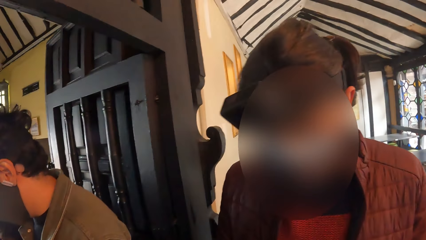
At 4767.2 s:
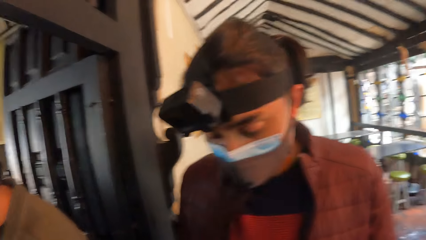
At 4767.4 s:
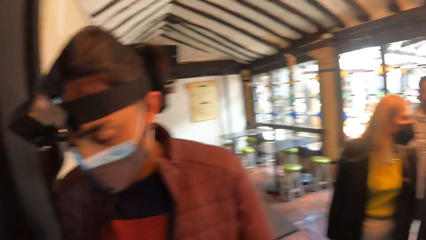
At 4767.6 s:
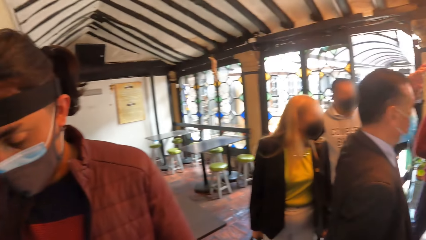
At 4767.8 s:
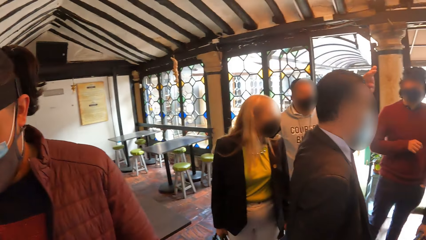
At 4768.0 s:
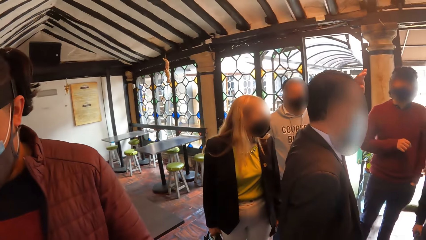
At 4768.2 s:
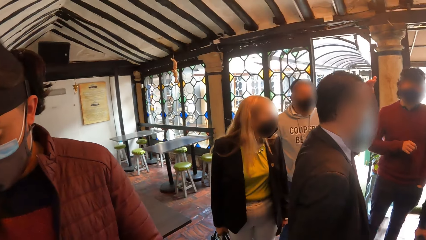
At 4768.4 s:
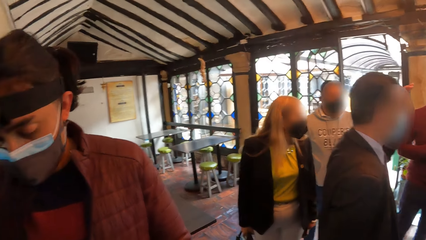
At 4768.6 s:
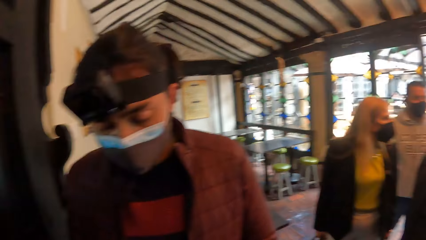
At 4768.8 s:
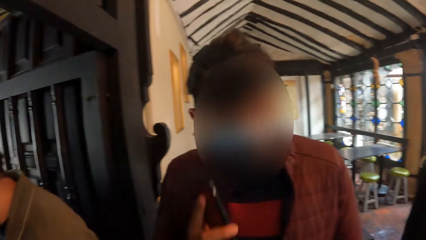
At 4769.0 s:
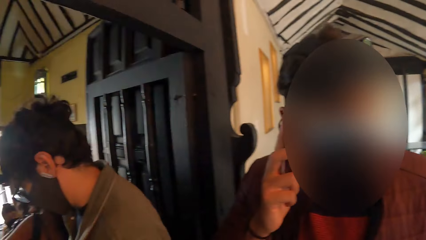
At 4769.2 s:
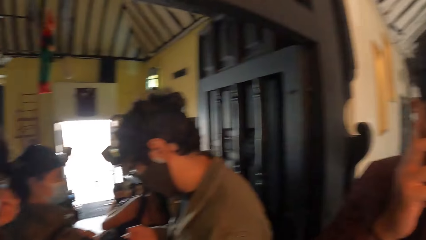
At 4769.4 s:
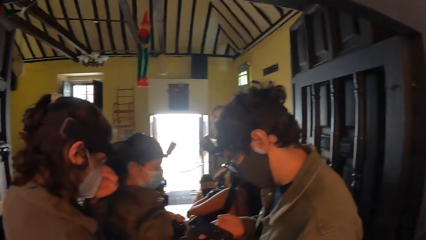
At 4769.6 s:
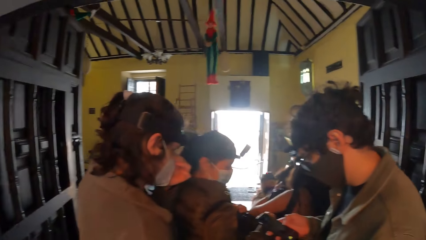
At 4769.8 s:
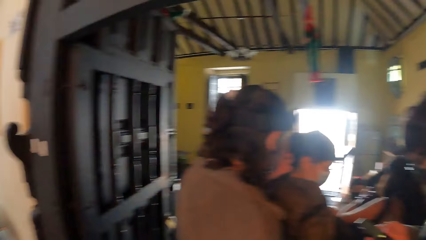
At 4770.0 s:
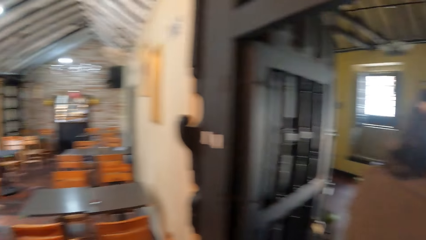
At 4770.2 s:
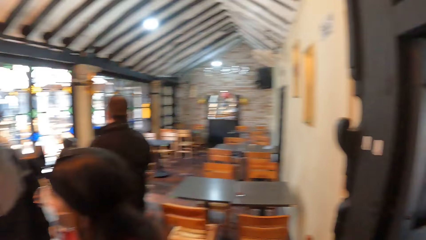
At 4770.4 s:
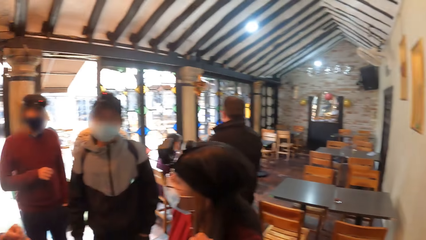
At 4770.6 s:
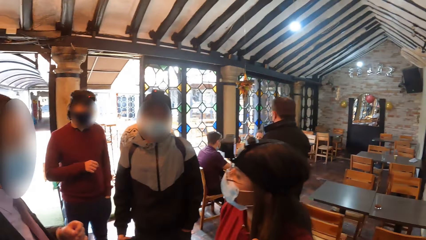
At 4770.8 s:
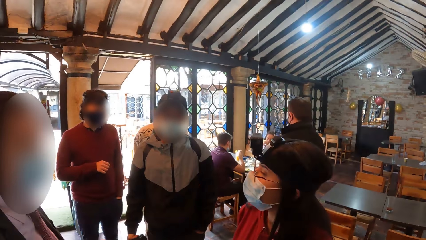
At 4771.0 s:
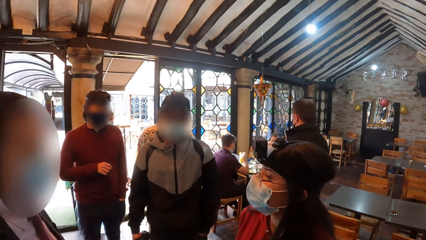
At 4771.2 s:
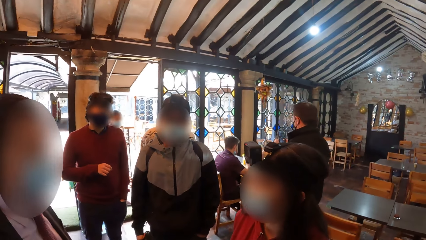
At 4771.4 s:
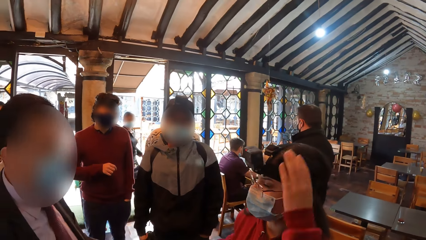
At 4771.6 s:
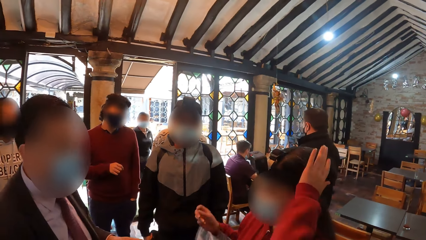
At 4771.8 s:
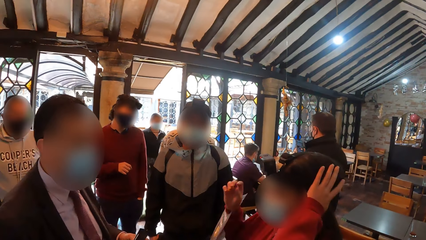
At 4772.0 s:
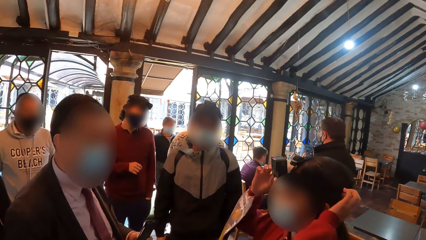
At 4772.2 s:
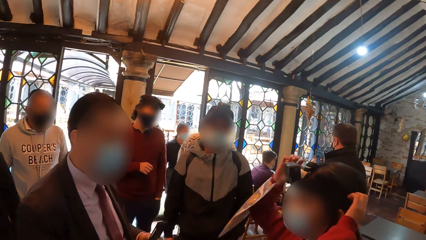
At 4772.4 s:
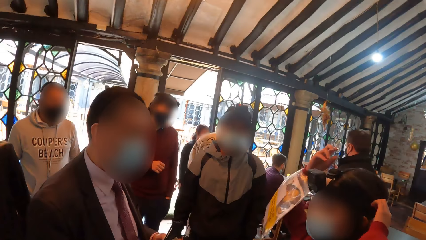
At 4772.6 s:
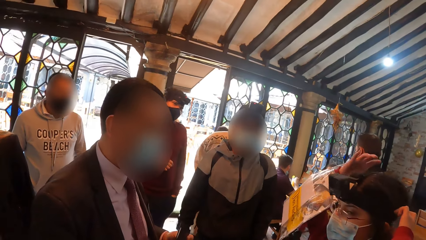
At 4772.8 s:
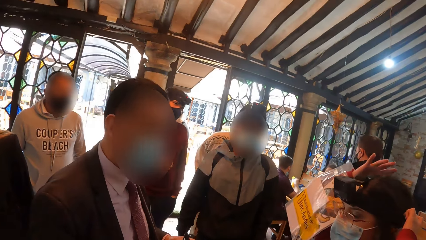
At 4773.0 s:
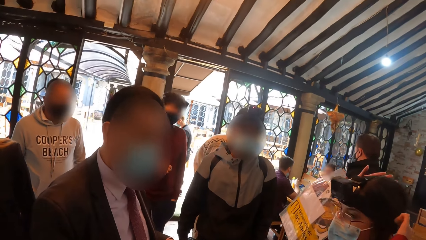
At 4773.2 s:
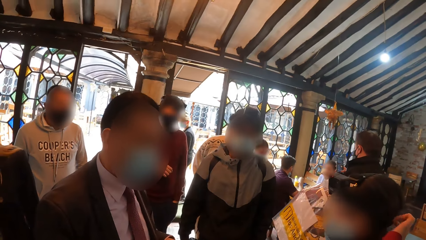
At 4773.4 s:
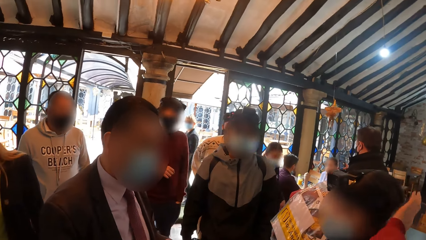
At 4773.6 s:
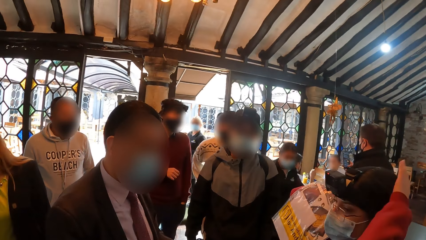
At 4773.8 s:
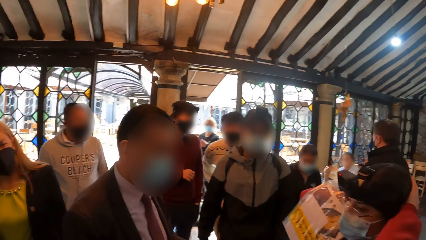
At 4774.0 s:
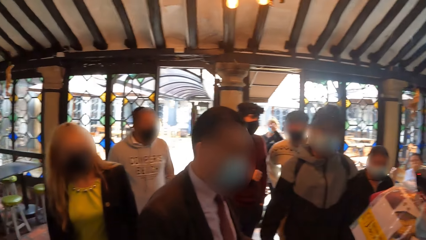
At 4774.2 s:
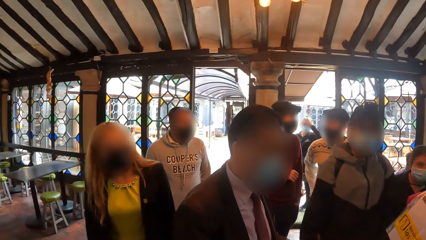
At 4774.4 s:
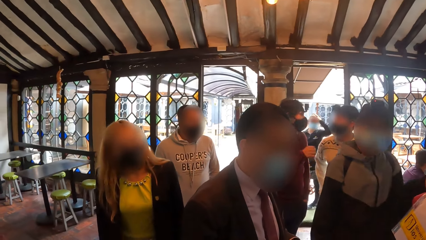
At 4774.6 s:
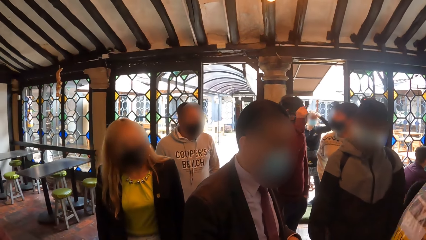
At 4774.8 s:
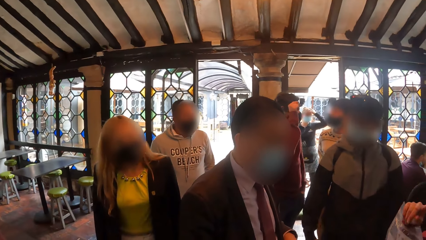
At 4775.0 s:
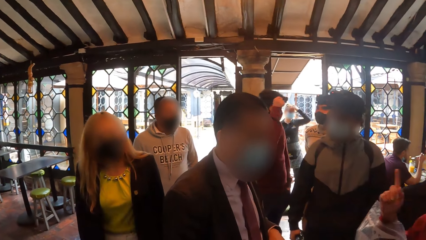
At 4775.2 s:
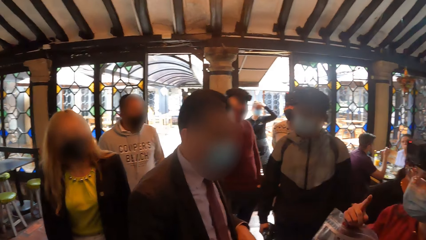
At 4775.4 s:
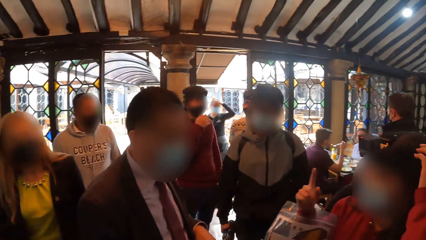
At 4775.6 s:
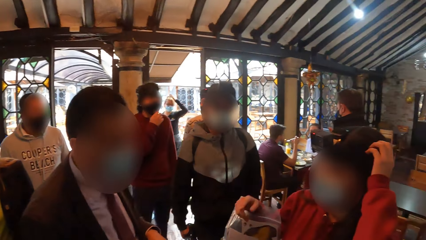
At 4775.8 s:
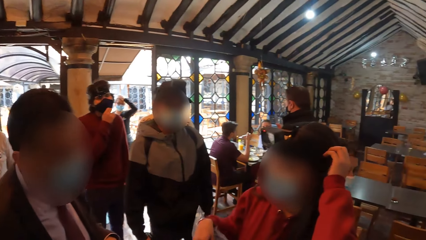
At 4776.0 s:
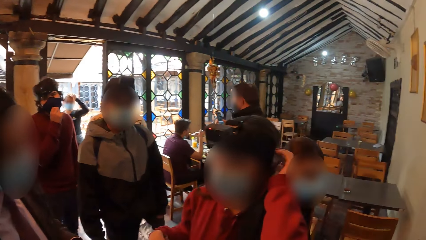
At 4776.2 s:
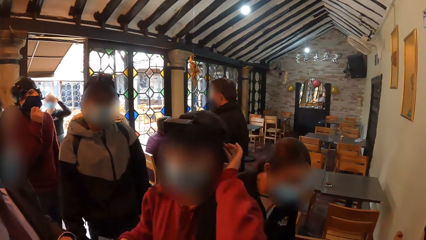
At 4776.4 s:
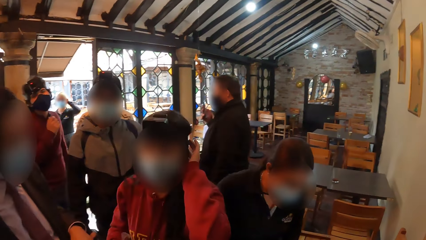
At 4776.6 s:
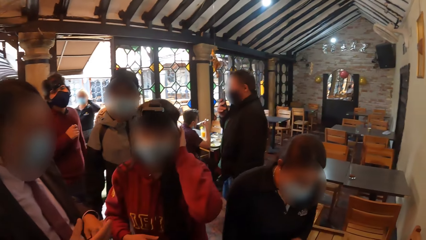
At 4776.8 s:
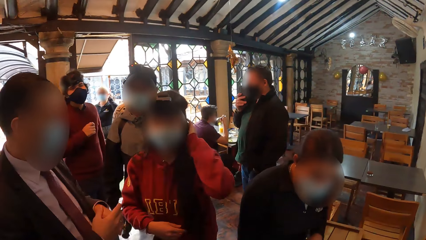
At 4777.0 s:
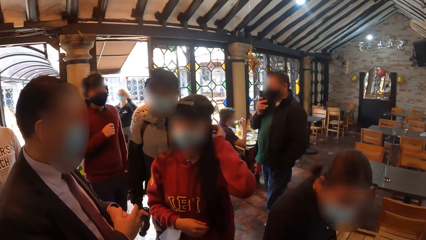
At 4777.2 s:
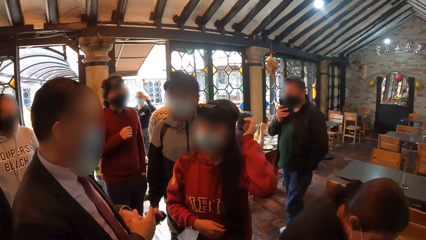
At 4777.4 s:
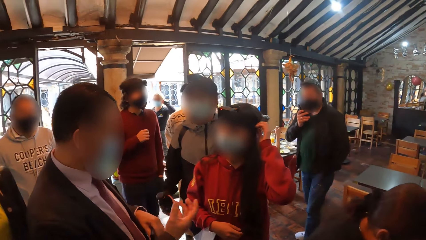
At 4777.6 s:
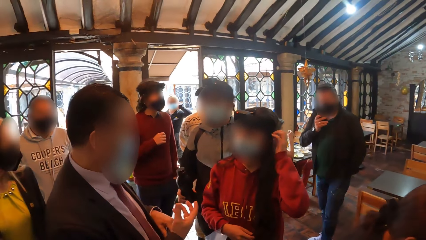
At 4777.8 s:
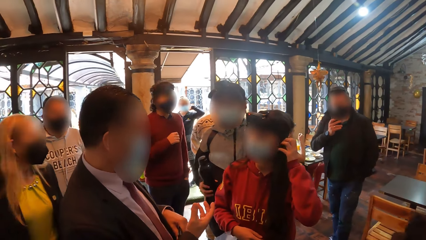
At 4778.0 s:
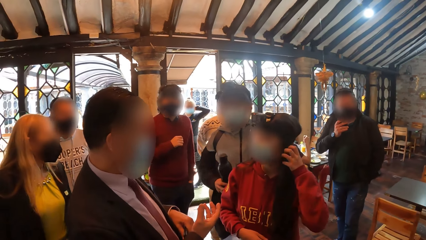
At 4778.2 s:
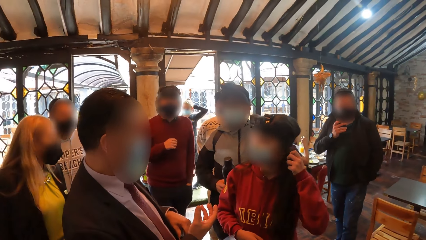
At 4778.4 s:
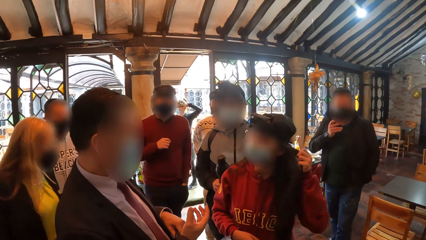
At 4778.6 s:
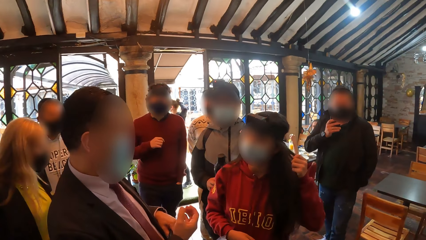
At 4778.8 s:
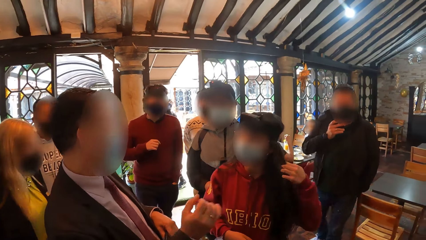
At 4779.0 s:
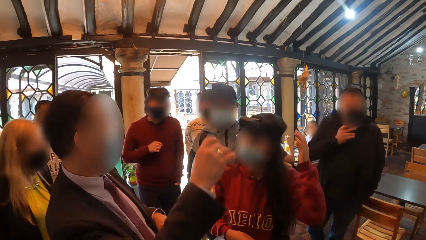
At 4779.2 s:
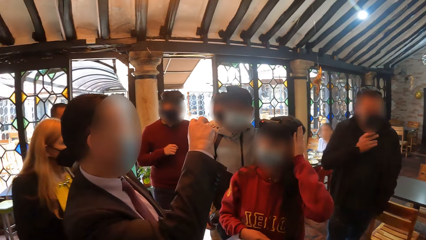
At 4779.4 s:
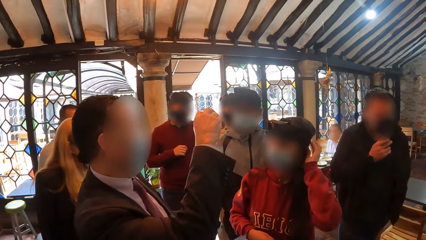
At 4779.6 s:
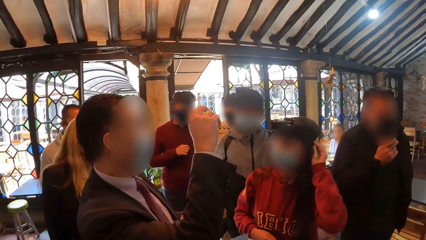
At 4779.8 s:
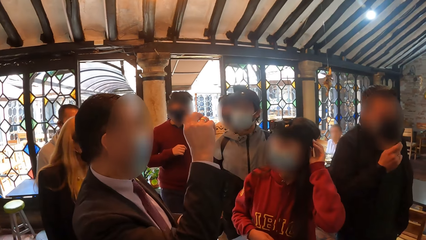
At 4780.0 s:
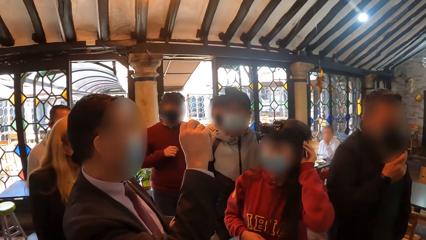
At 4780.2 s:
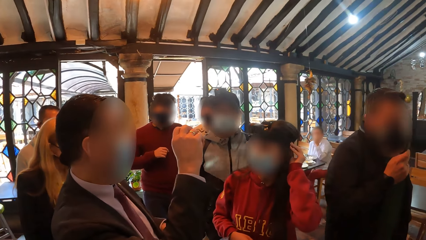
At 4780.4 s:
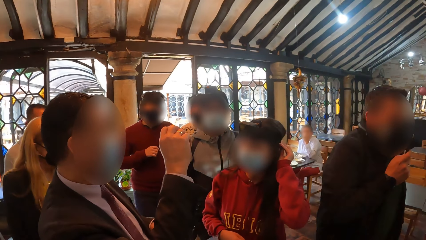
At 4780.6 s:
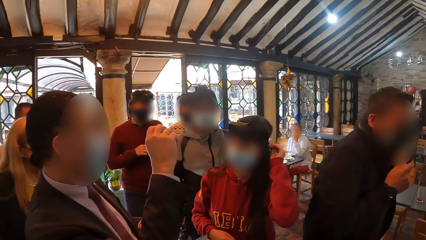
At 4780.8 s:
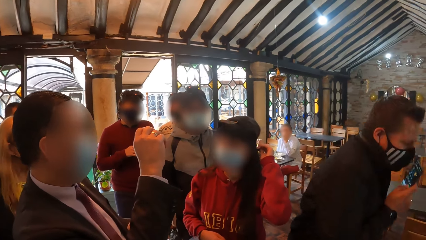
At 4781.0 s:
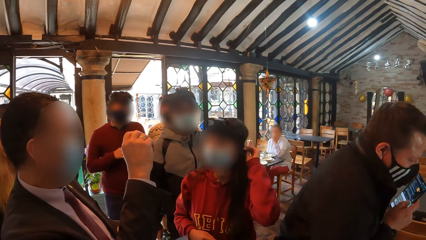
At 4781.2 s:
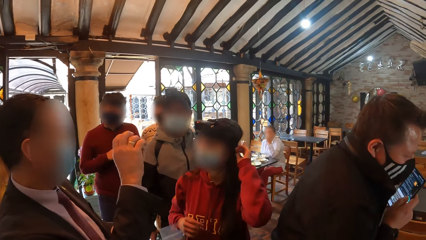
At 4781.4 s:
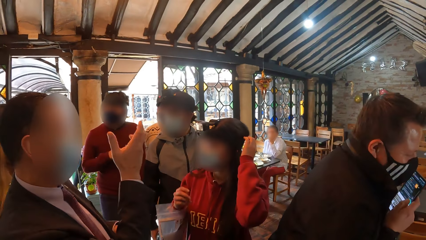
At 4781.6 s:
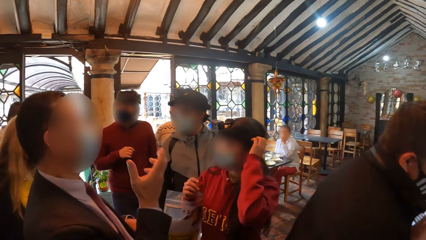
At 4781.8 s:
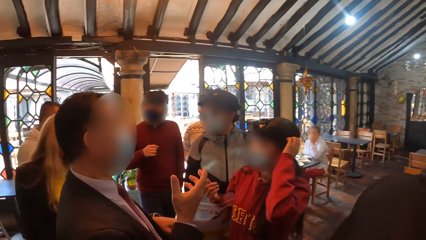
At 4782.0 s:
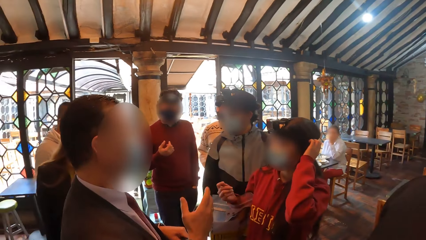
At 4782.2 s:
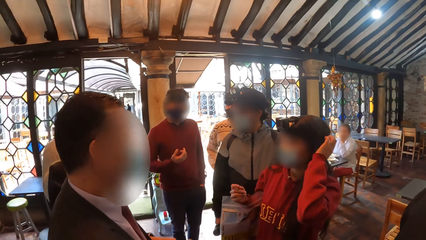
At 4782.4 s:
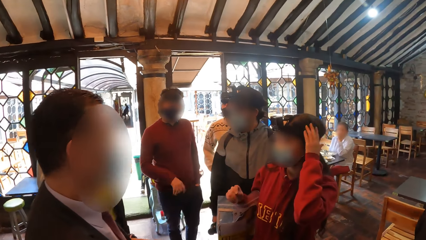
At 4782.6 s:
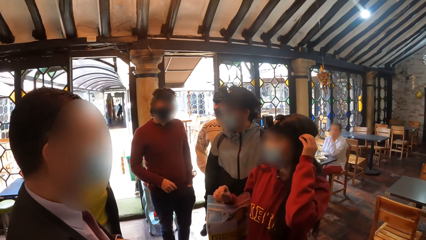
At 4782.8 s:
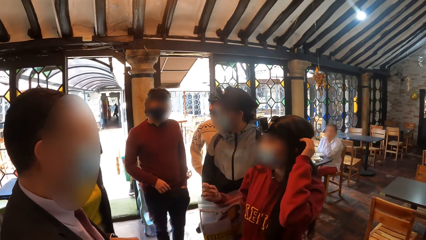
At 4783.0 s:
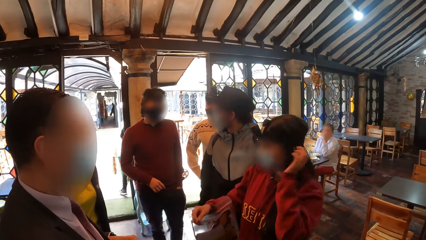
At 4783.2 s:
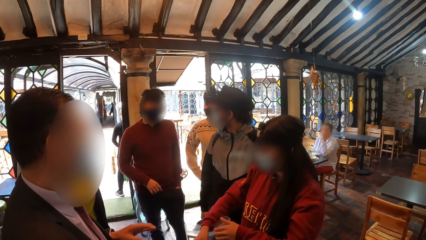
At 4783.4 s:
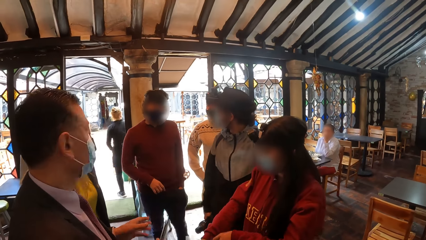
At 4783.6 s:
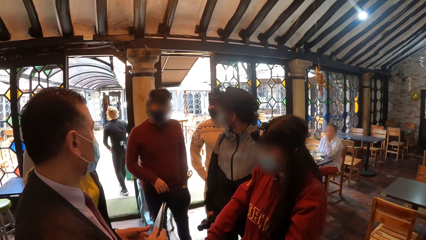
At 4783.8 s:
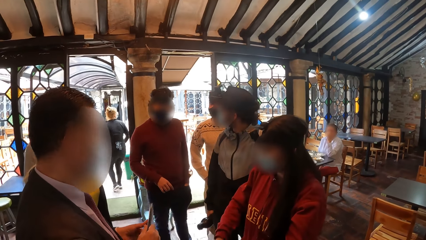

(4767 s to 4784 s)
The man lifts the mobile phone to his ear with his right hand. The woman touches the camera with both hands. Another man interacts with the woman. A third man adjusts the nose mask on his face with his right hand.
